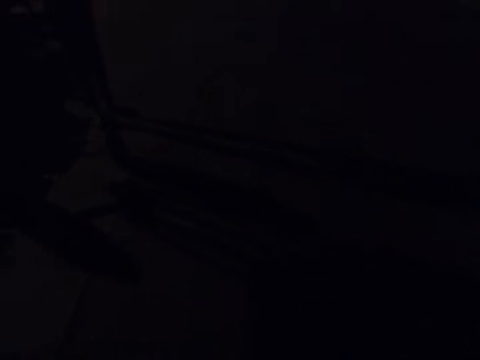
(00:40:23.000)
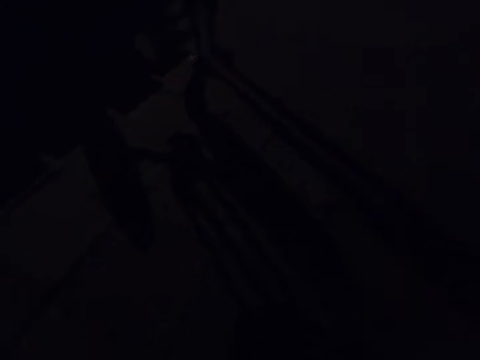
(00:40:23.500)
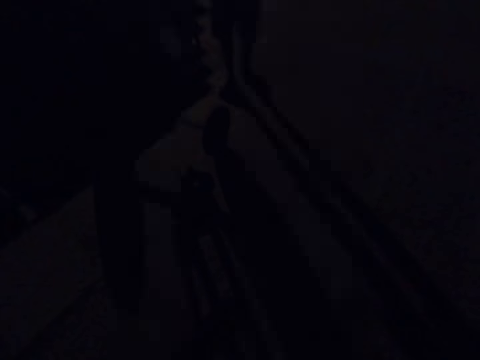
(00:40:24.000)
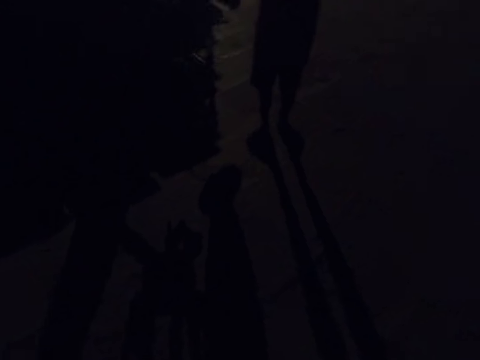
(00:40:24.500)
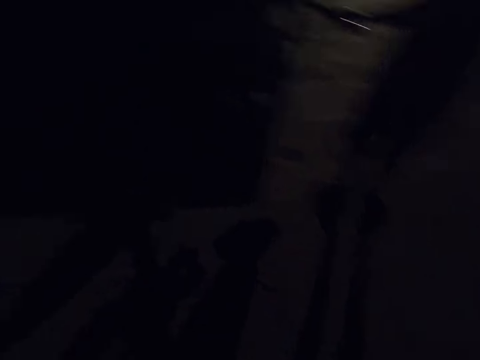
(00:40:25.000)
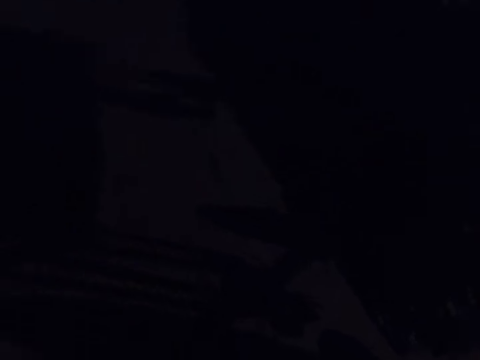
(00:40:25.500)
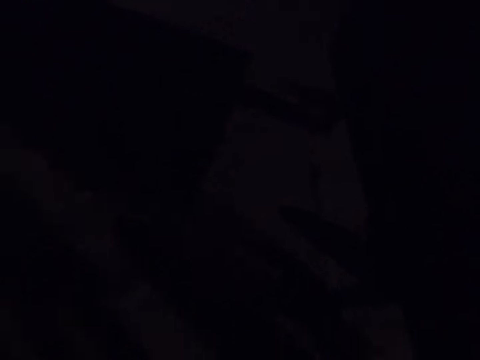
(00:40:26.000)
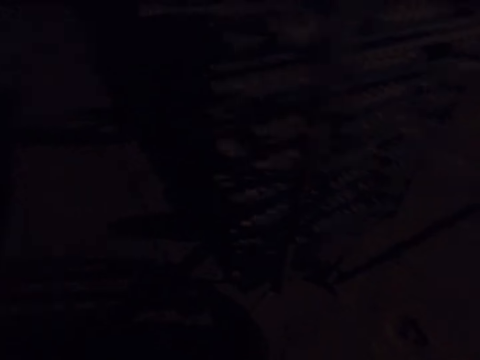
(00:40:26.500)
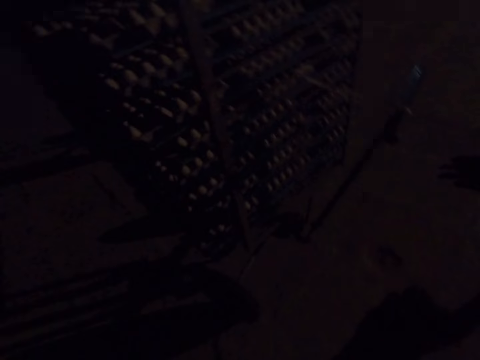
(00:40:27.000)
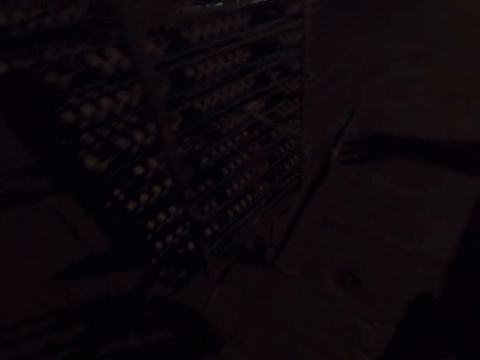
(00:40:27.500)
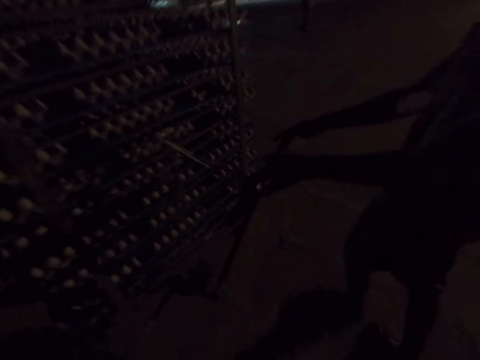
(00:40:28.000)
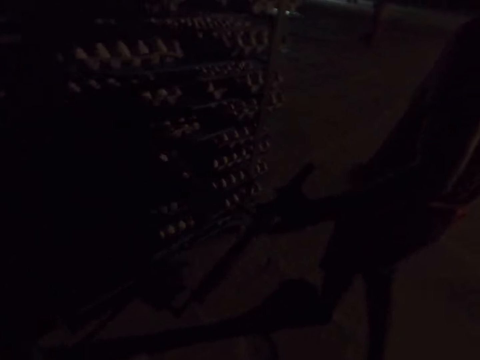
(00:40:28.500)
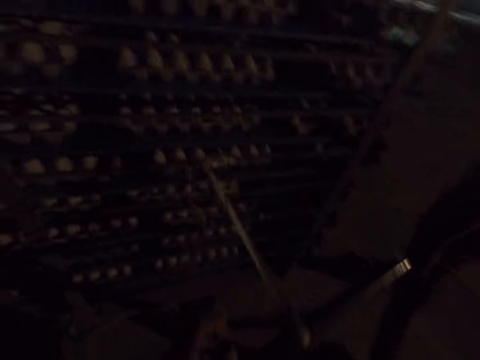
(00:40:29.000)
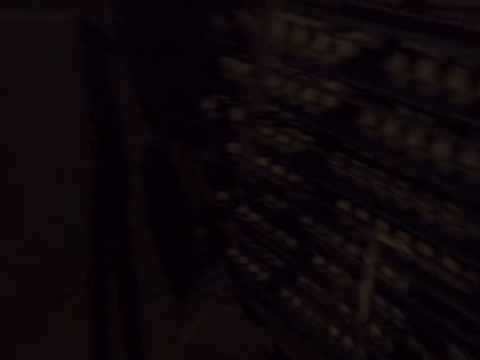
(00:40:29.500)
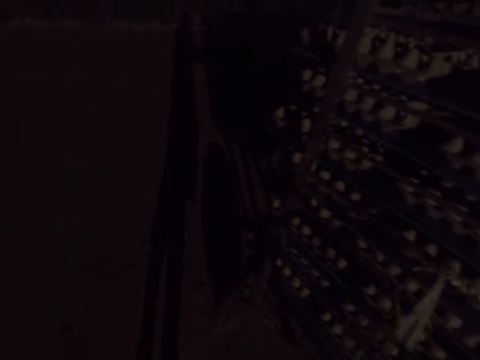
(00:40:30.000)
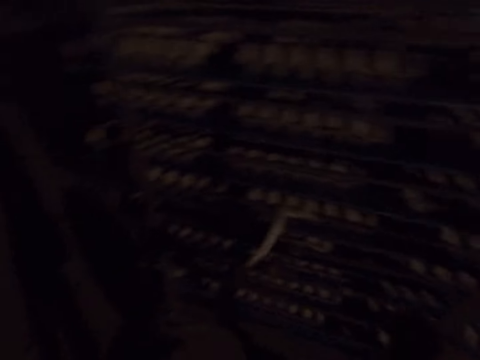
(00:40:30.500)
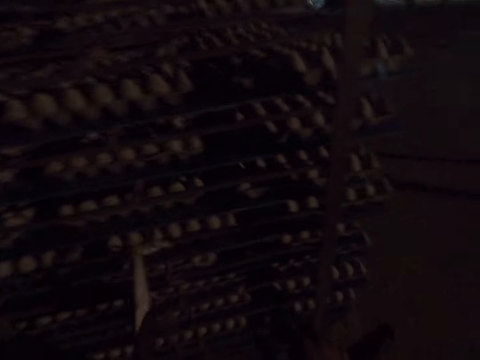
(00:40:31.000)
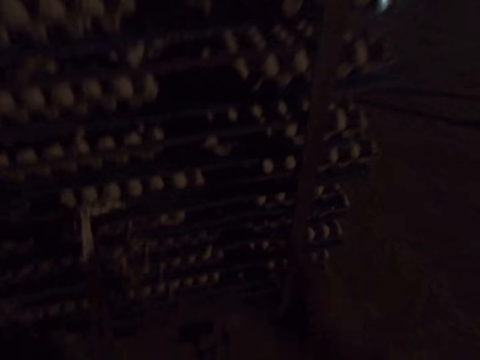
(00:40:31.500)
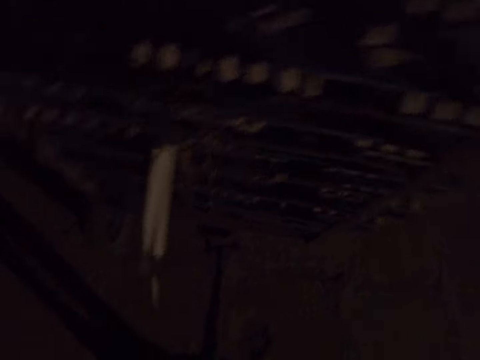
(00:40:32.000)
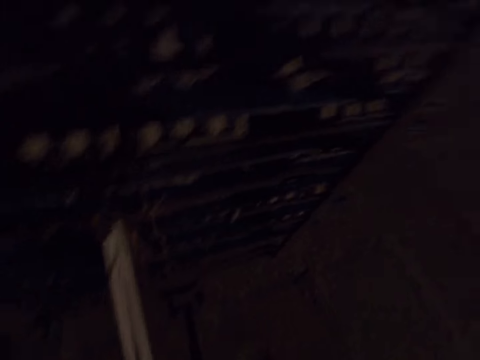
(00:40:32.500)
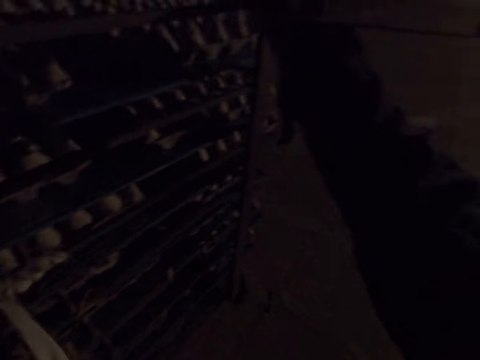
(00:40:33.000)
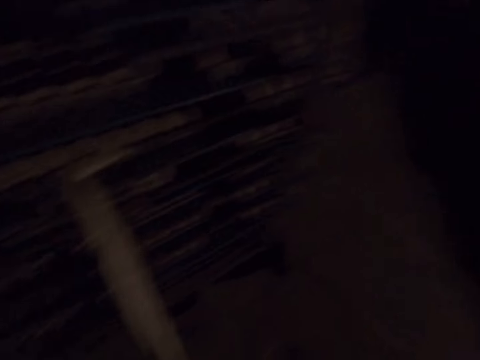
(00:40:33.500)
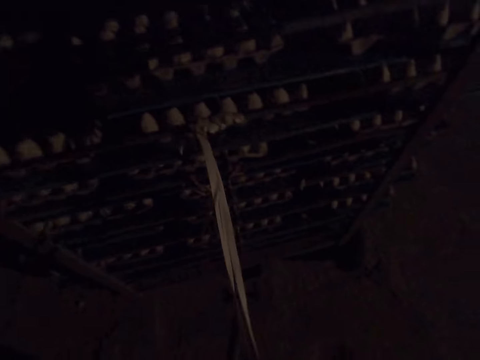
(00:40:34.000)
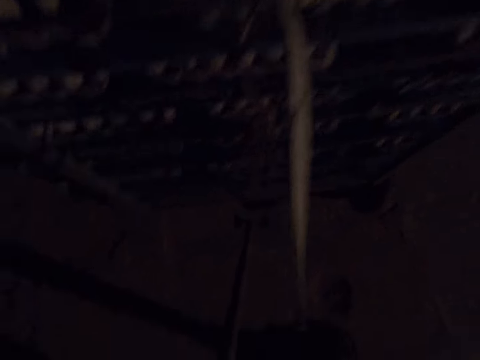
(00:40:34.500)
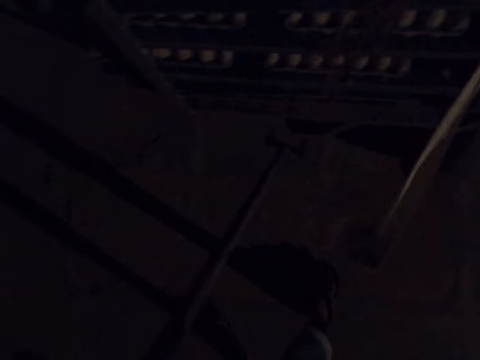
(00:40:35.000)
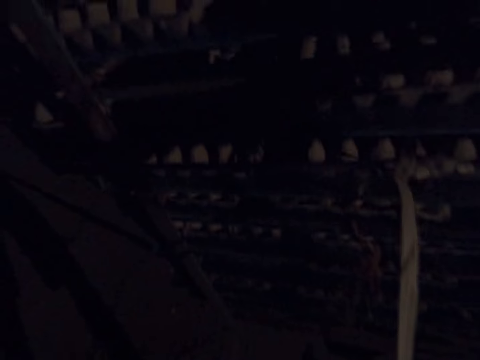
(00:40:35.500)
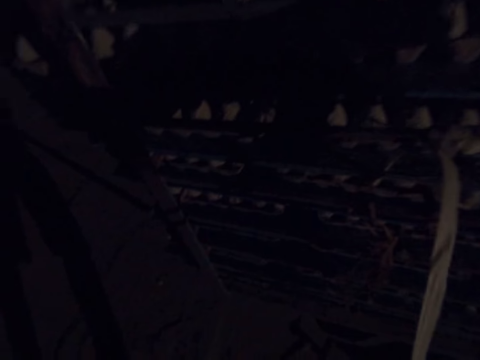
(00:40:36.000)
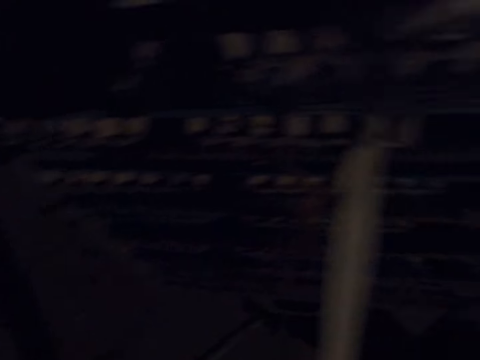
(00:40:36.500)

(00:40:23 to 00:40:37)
The camera wearer pushes the egg crate carrier trolley and talks to a person. They push the egg crate carrier trolley. The person talks to the camera wearer. The person holds the trolley handle. The camera wearer takes the trolley handle. They look around. They hold the trolley. They push the egg crate carrier trolley.

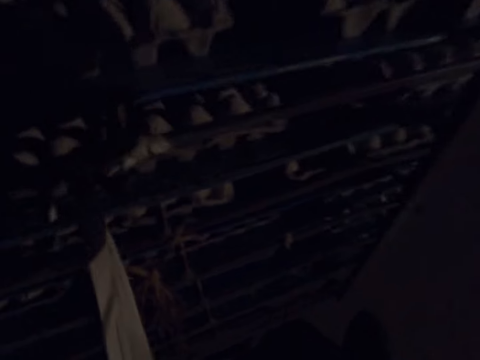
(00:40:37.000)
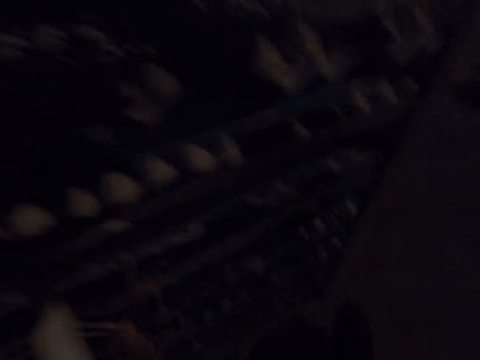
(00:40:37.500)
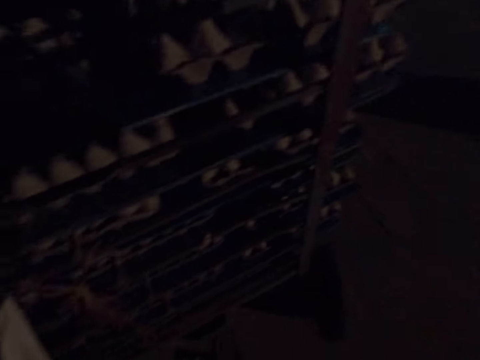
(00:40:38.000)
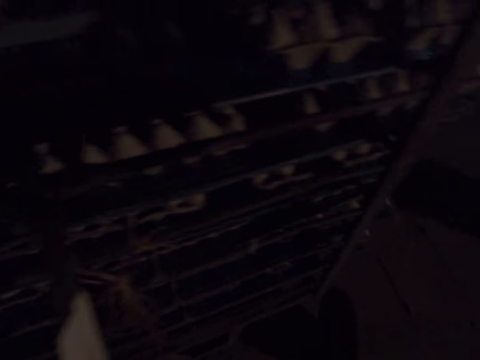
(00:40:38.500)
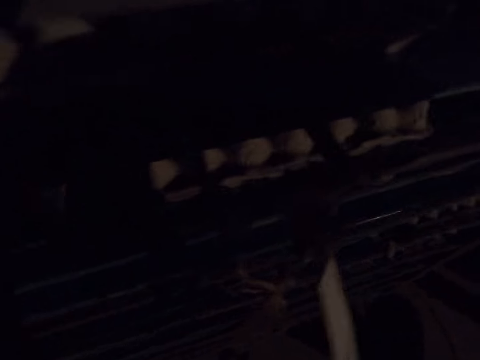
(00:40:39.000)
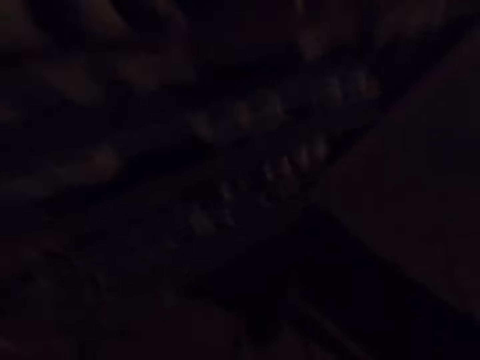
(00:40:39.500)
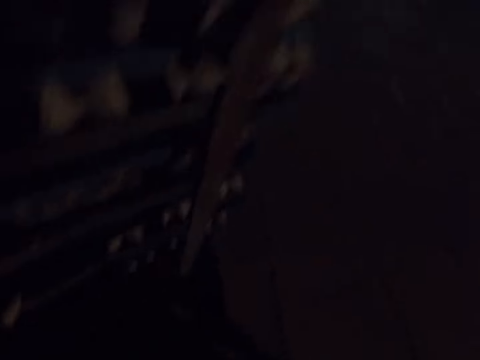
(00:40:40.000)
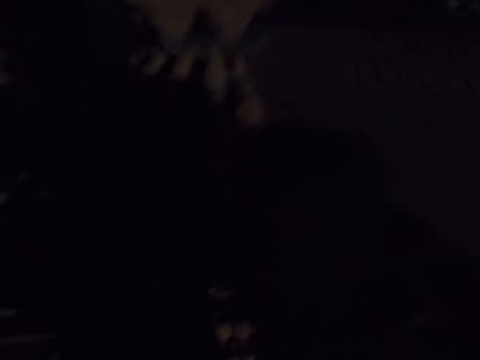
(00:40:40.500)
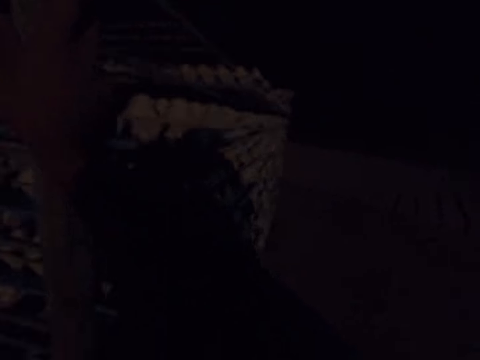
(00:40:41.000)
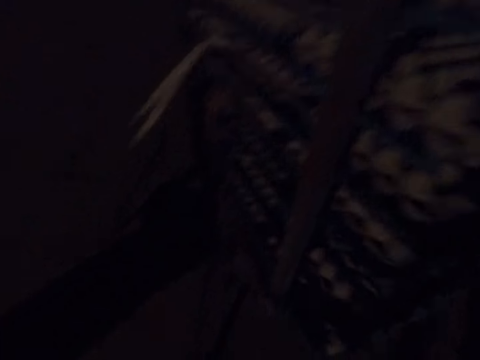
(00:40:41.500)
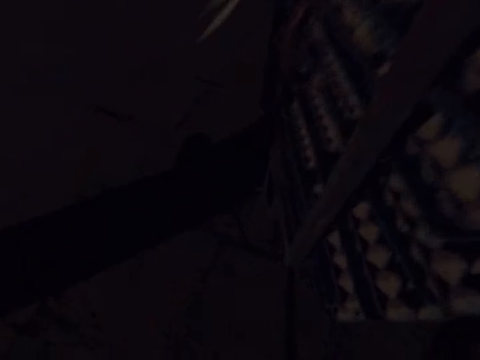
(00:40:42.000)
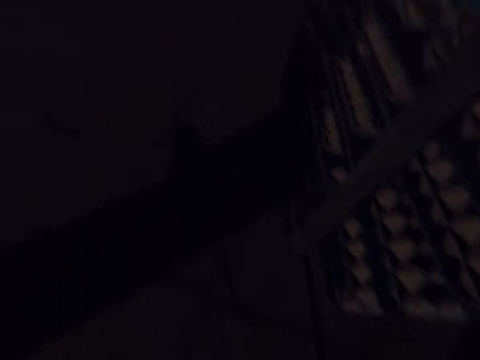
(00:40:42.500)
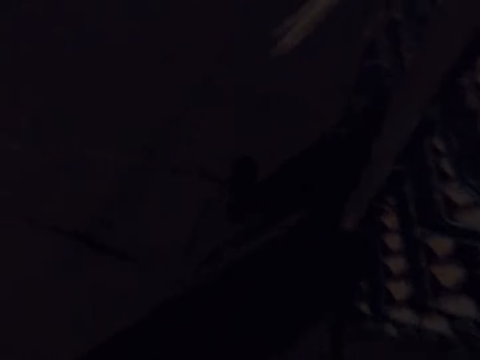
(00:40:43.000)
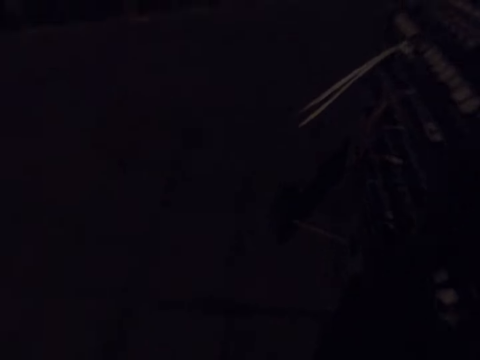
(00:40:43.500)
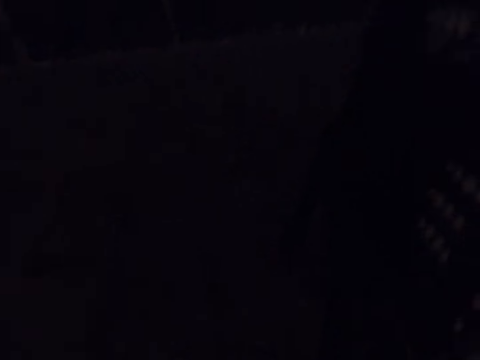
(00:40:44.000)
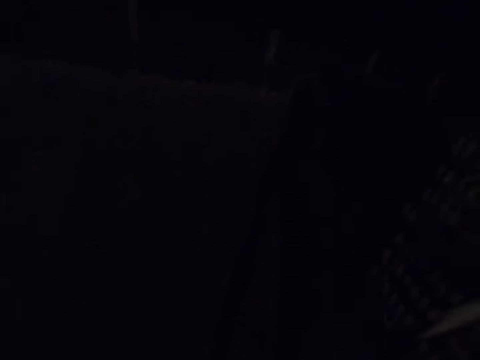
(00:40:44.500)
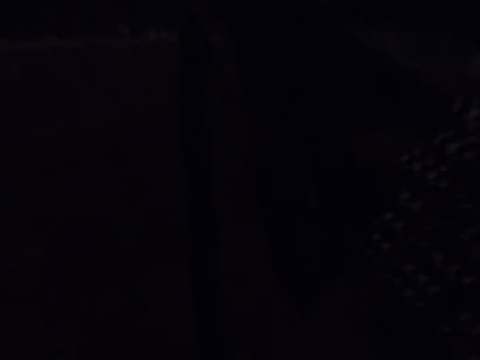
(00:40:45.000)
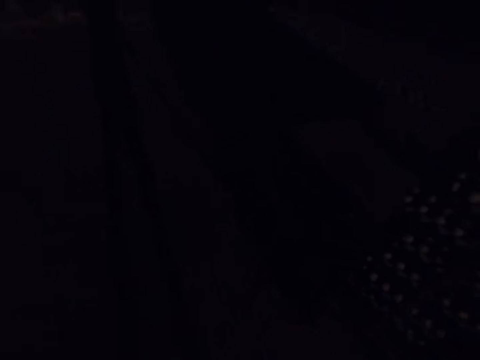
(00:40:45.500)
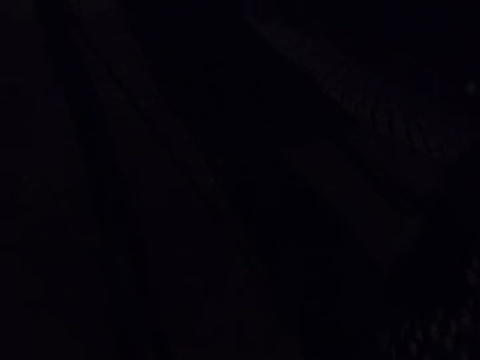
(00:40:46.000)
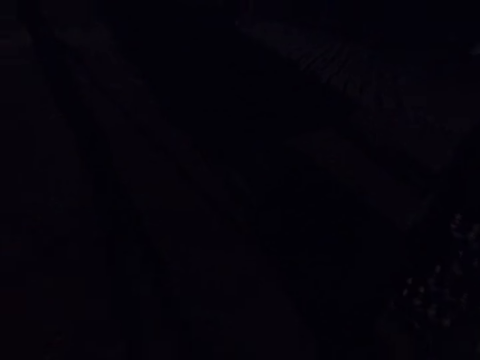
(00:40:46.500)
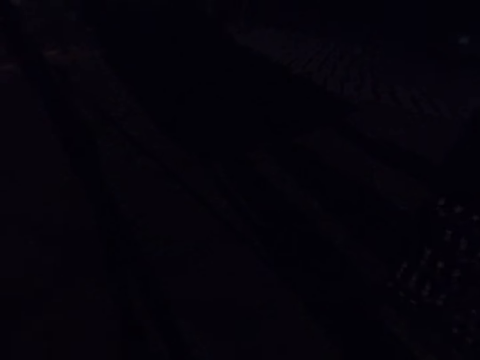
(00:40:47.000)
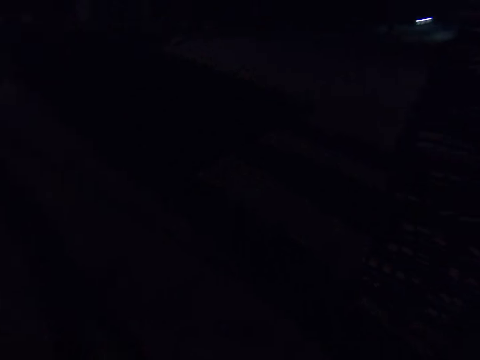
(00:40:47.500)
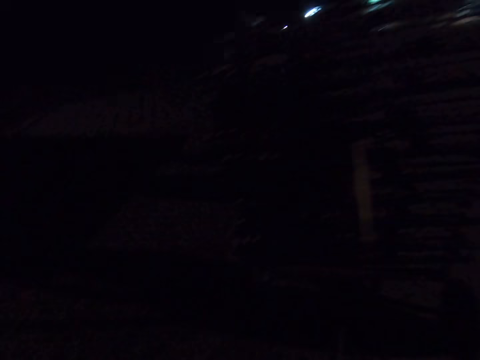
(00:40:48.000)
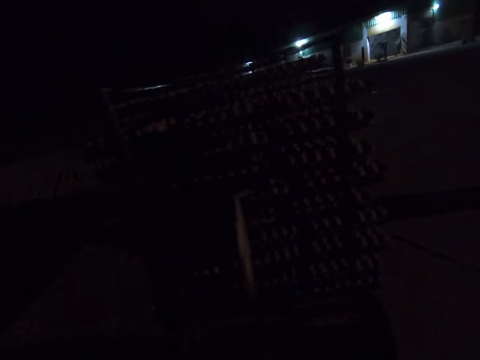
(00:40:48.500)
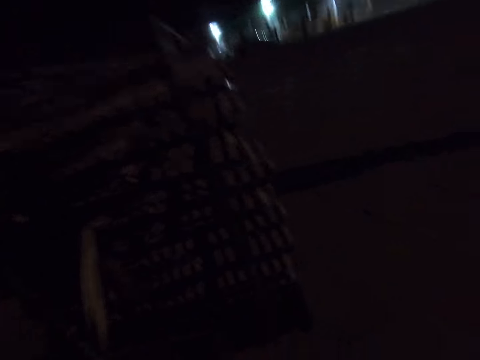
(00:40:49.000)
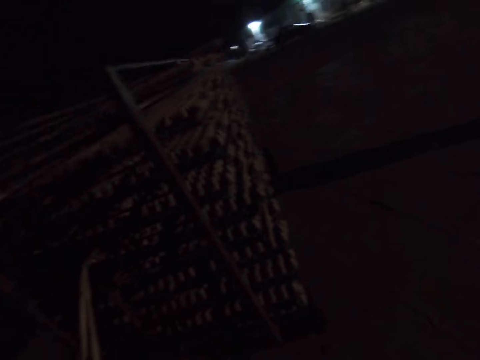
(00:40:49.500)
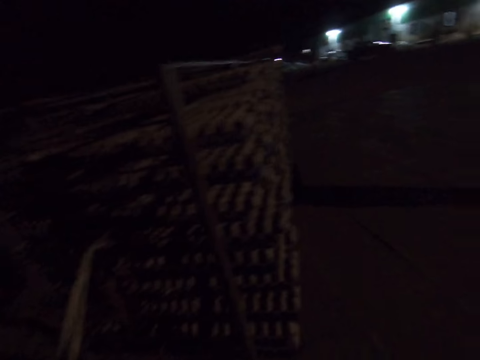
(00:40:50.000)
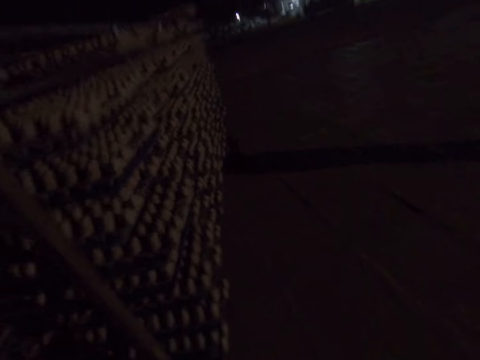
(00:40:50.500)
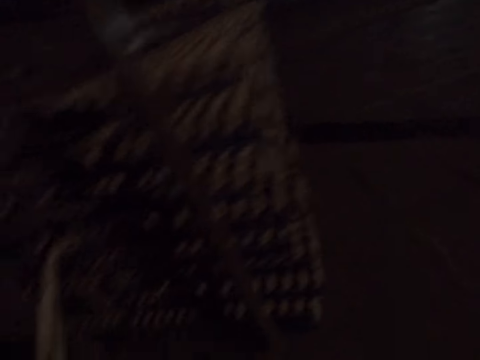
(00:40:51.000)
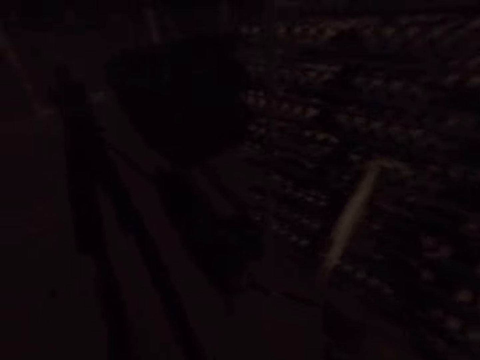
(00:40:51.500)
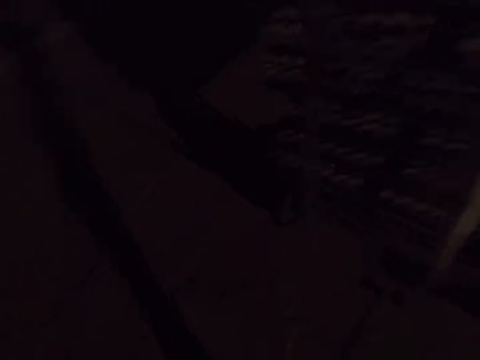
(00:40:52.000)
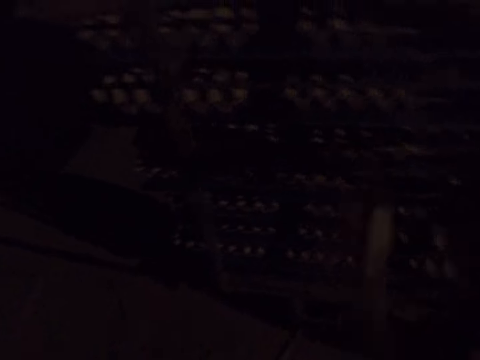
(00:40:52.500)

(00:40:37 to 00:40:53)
The camera wearer pulls a trolley. They push the egg crate carrier trolley and look around.
